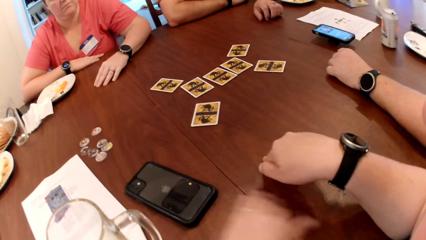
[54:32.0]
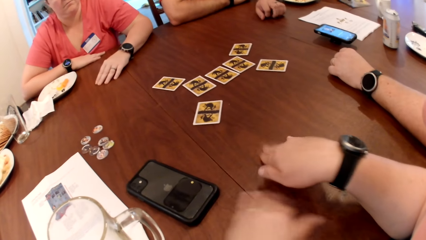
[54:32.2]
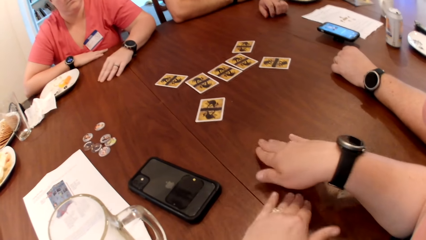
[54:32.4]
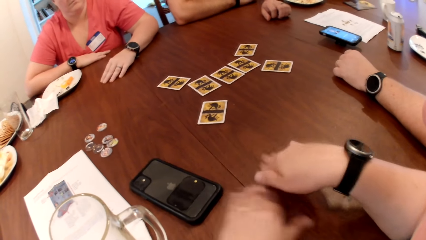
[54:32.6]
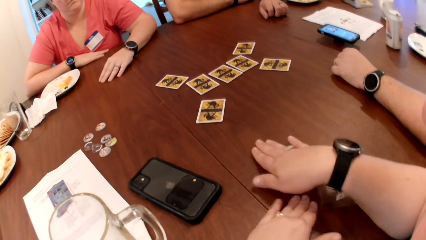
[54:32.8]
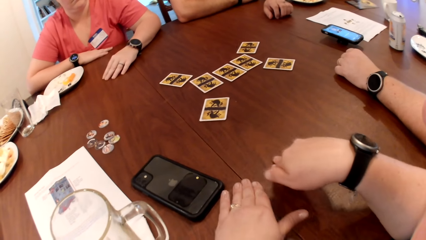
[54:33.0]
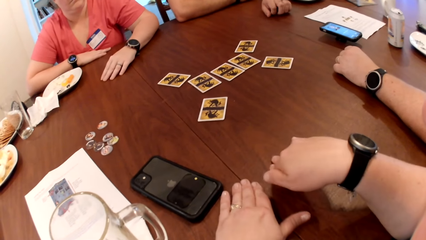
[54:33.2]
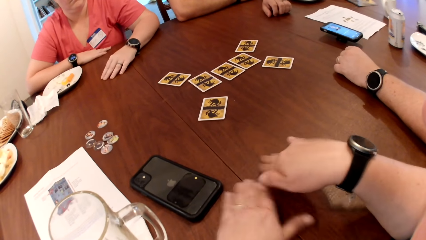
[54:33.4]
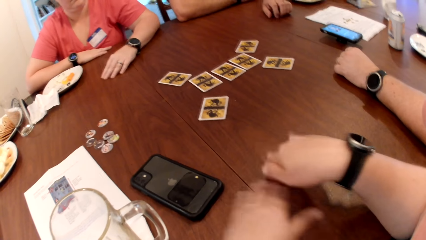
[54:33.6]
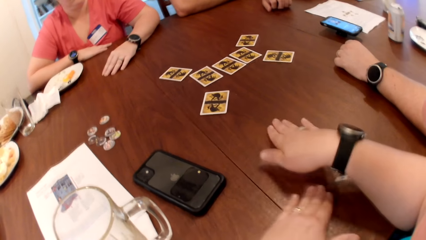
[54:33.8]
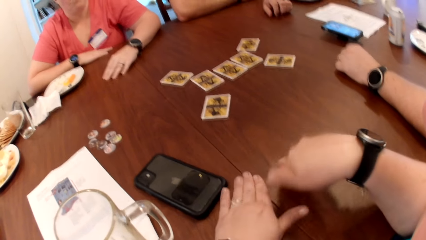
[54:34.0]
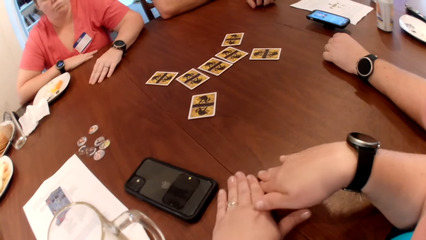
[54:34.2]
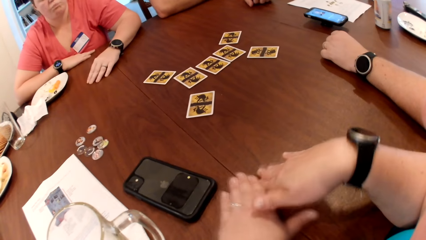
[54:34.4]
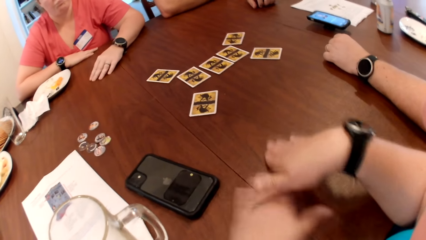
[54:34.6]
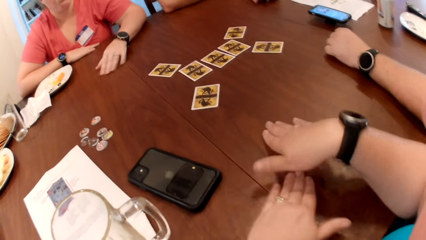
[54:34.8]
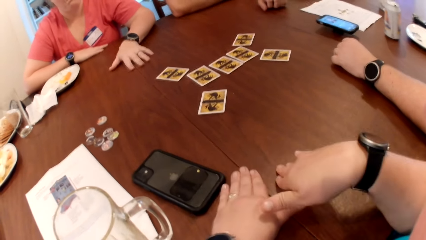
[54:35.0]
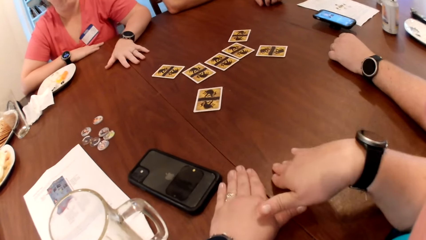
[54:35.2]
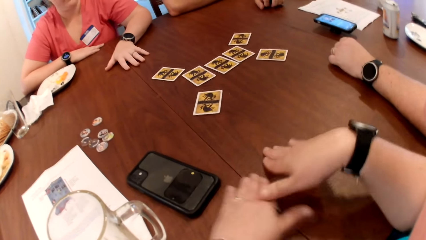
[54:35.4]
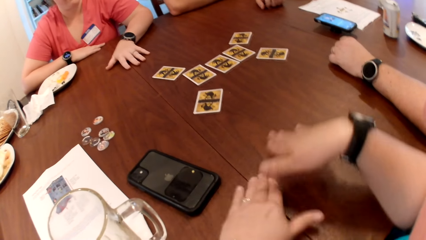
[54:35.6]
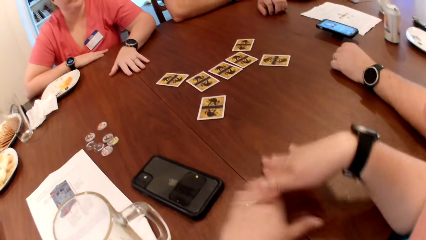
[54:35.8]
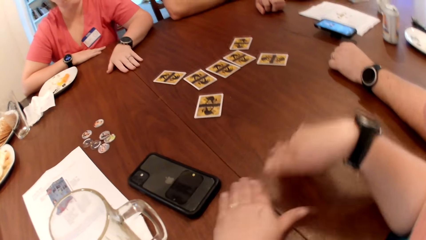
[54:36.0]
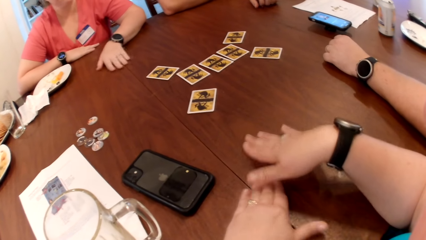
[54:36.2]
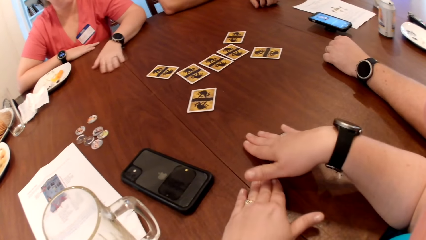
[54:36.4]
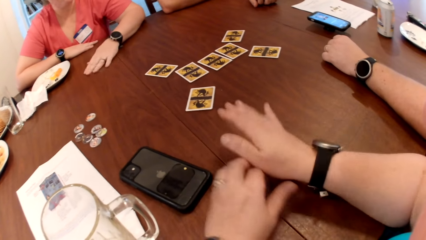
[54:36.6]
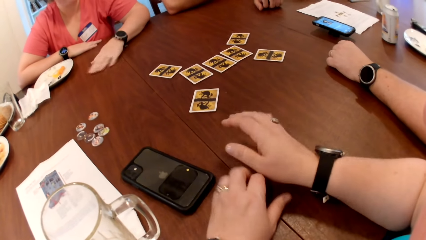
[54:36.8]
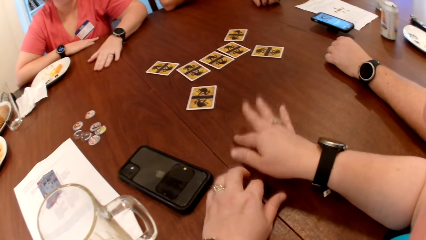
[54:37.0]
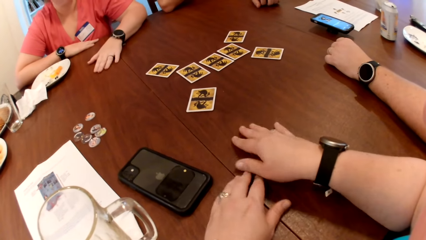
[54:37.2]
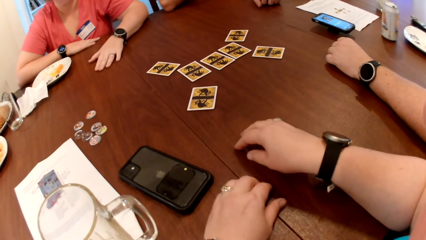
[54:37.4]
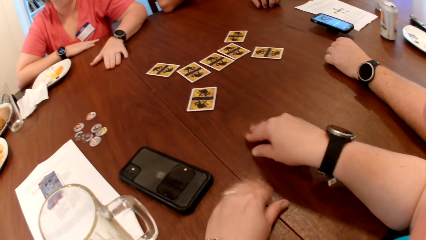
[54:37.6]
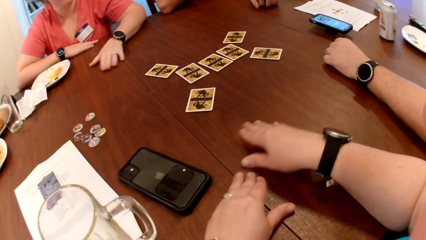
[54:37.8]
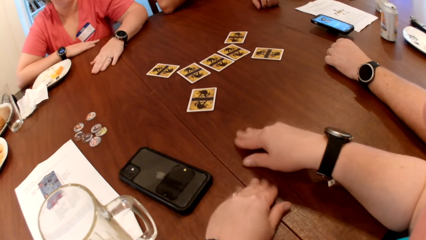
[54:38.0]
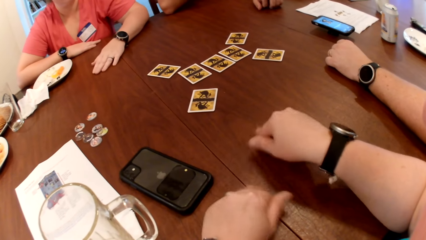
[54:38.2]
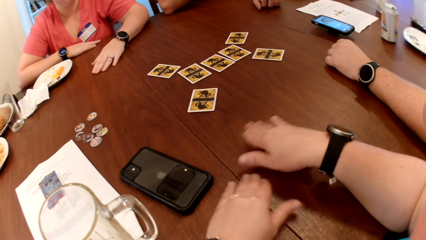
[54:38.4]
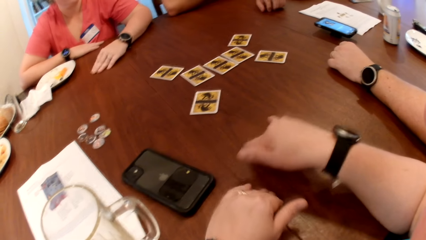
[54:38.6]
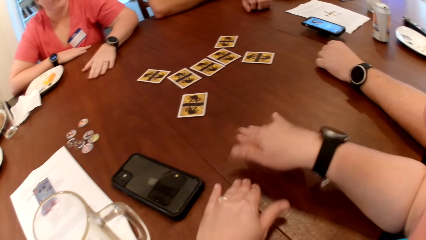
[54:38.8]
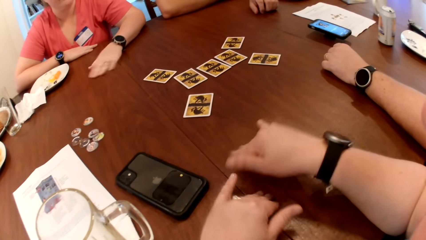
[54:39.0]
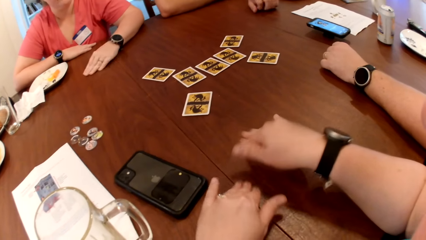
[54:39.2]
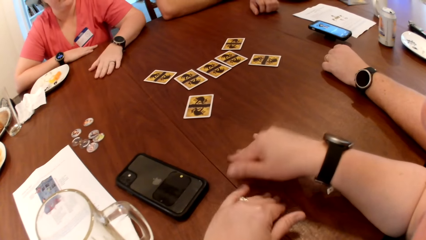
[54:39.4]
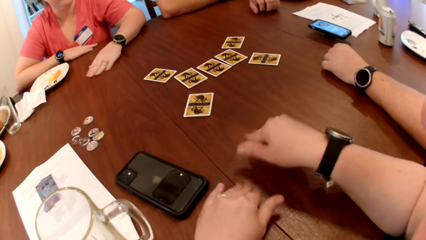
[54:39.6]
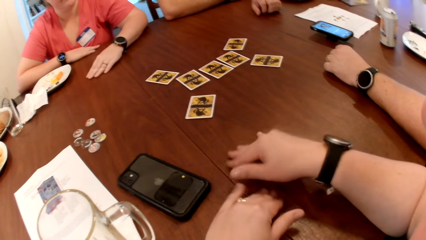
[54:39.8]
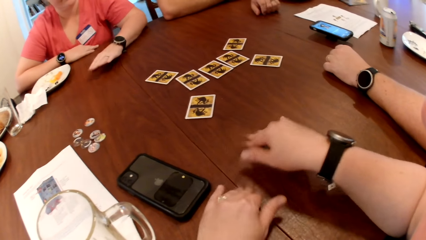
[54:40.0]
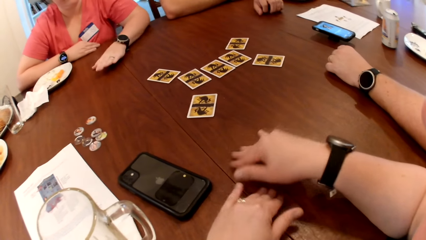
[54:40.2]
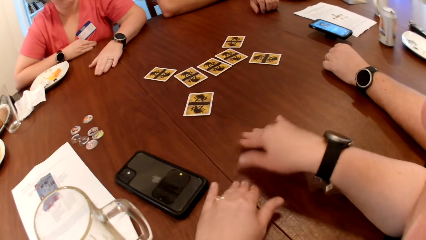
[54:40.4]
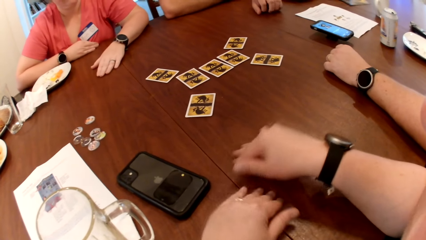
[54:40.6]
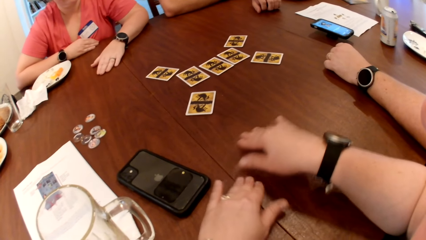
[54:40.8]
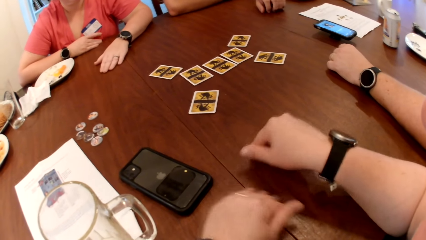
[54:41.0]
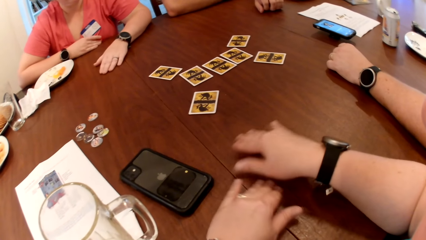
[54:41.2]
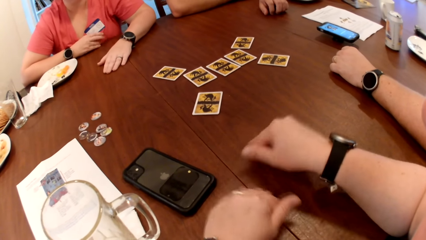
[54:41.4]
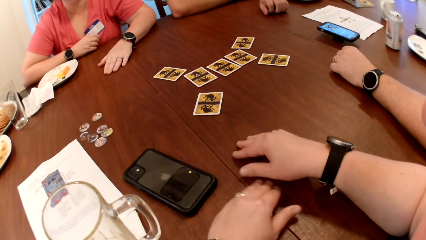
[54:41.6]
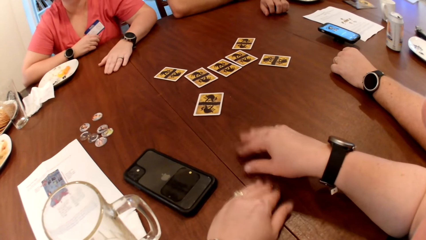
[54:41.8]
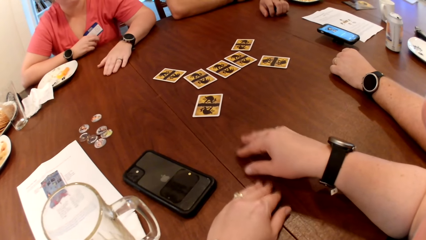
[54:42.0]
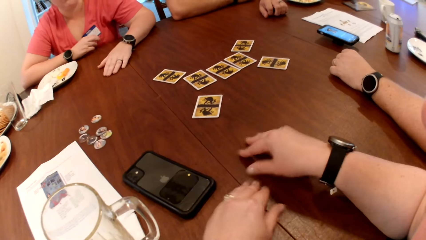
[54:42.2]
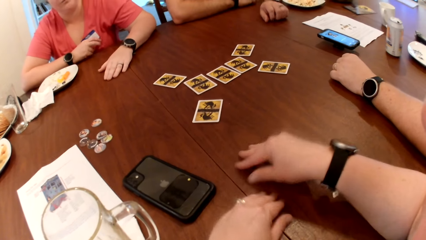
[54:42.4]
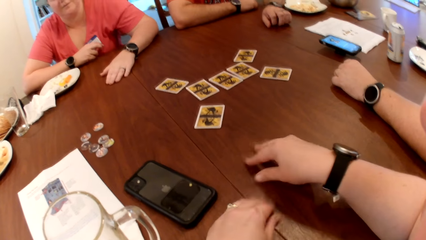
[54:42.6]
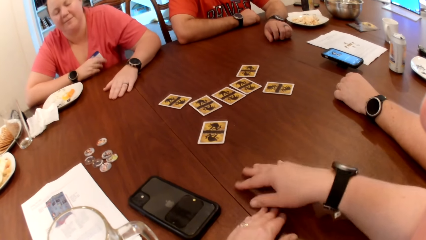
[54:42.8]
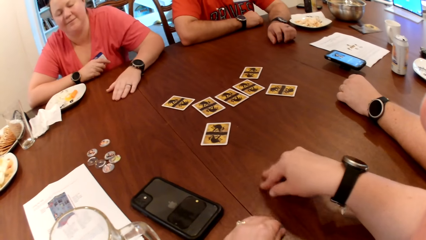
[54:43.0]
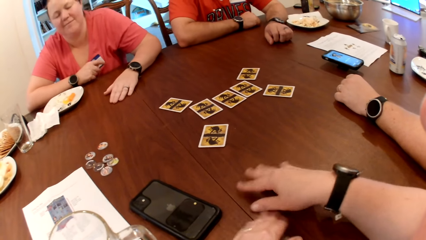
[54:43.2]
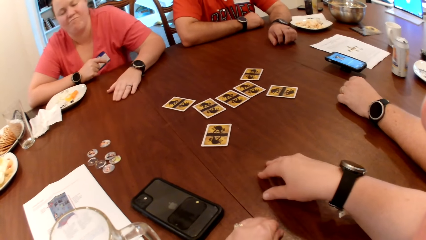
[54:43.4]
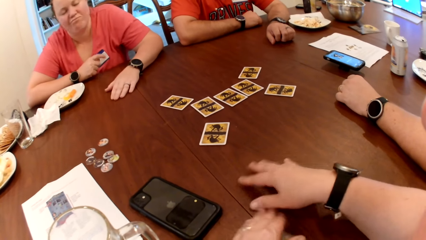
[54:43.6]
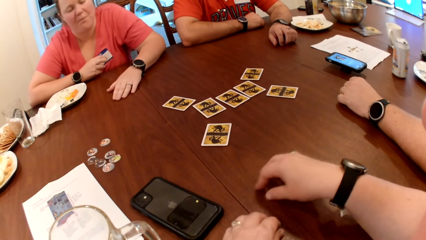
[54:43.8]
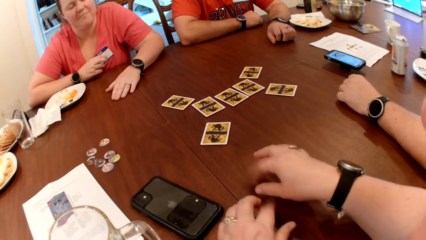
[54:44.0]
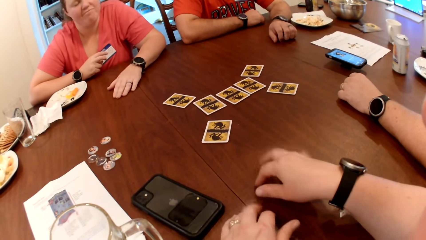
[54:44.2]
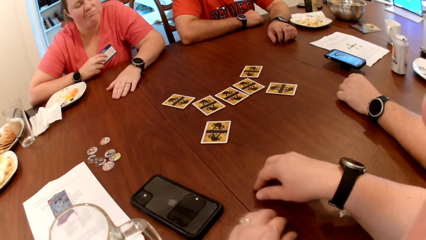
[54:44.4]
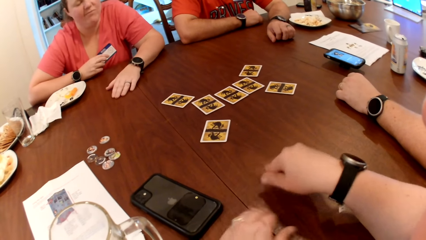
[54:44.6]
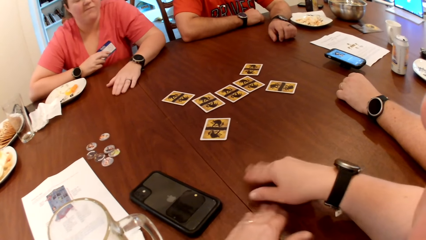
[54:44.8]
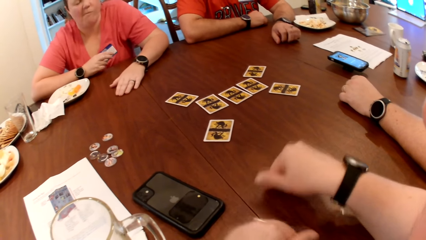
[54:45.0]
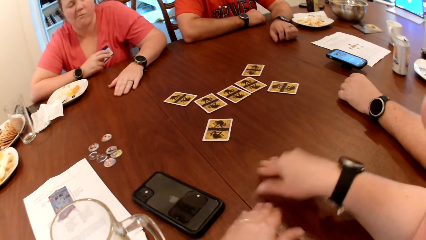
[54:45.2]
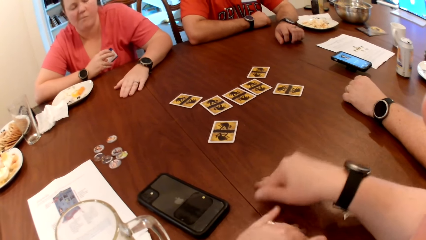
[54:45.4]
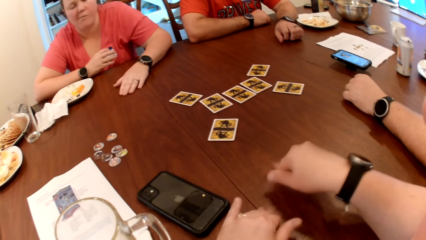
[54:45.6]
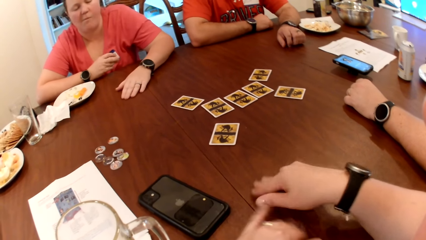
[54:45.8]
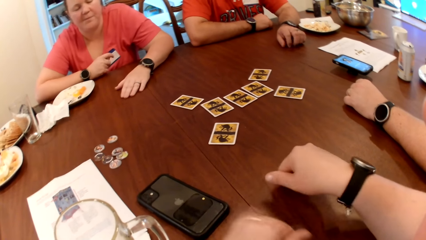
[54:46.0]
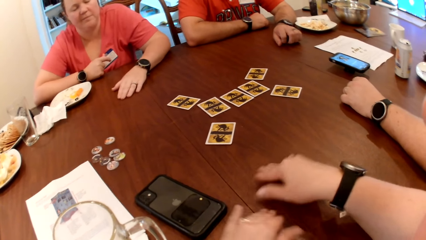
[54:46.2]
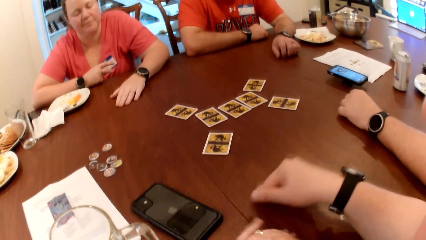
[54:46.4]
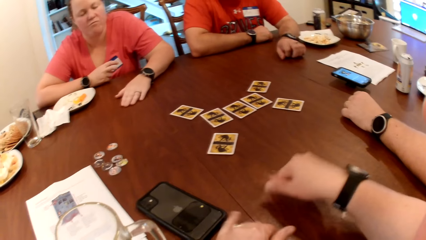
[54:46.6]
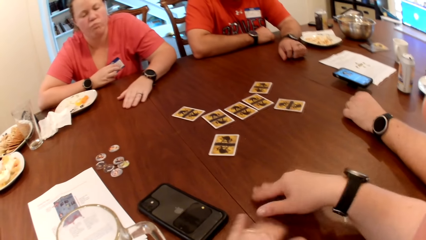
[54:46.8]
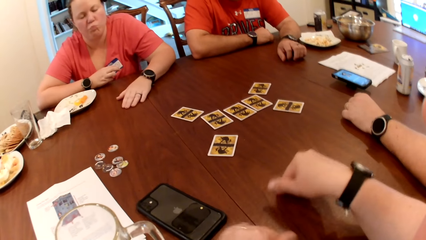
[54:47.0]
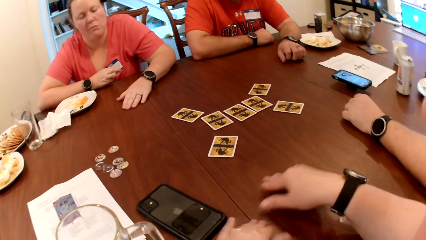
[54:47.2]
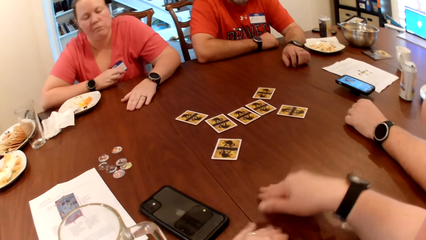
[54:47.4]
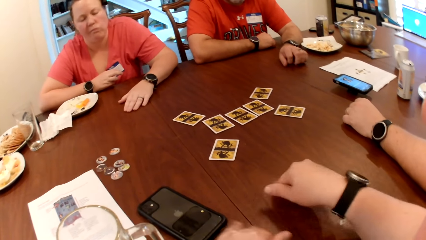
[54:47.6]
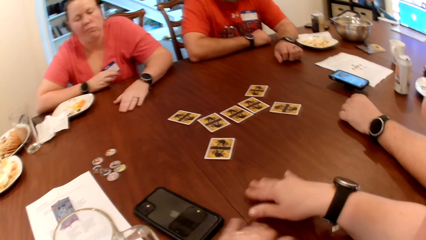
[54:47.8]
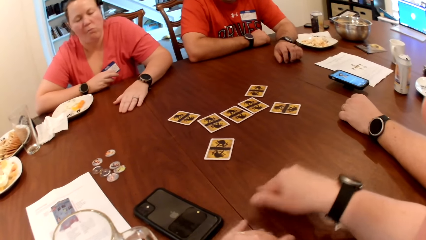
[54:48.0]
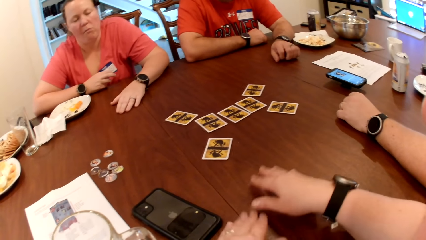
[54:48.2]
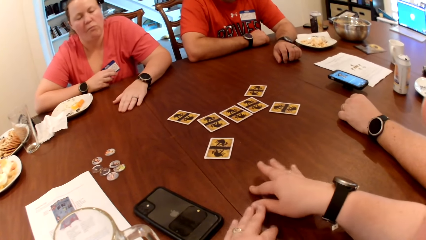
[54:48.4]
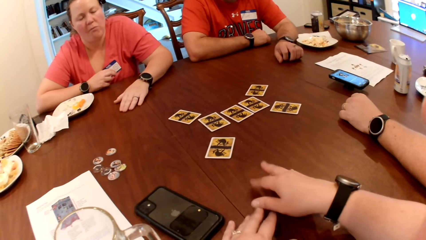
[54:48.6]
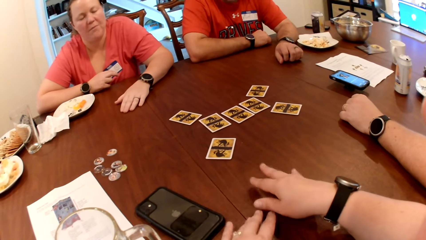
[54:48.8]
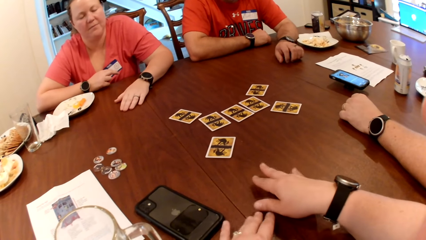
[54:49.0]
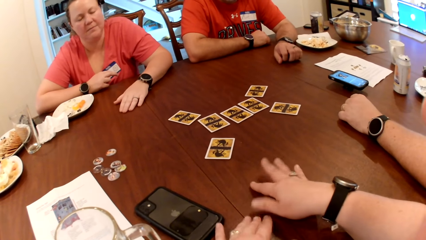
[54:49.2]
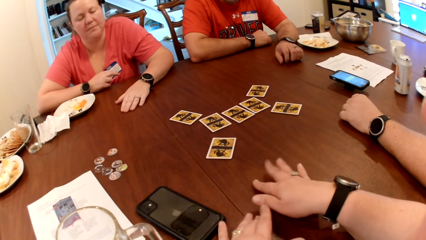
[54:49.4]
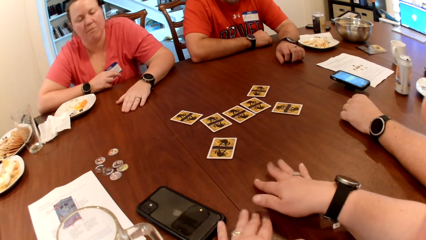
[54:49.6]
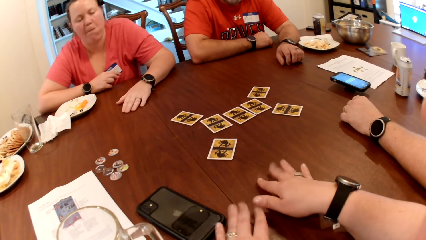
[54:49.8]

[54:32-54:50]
The camera wearer moves the hands on the table.
